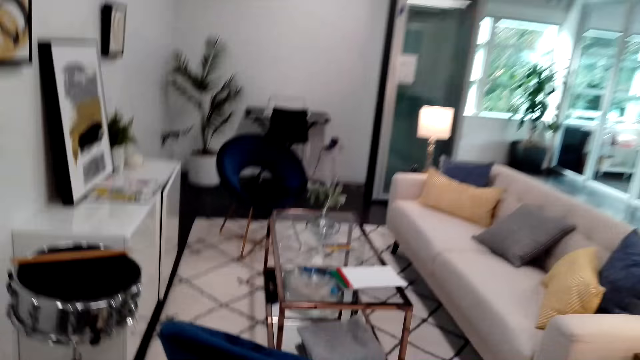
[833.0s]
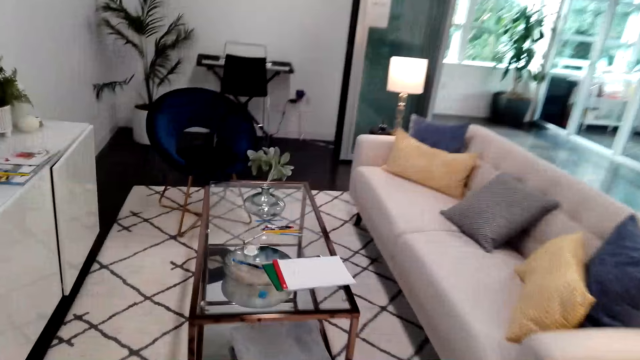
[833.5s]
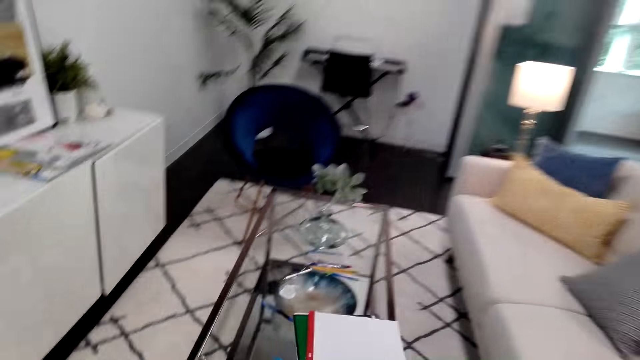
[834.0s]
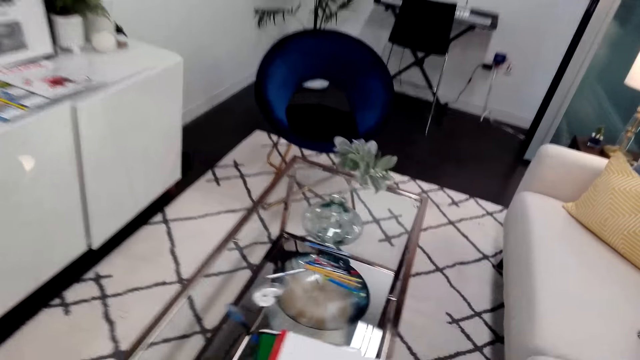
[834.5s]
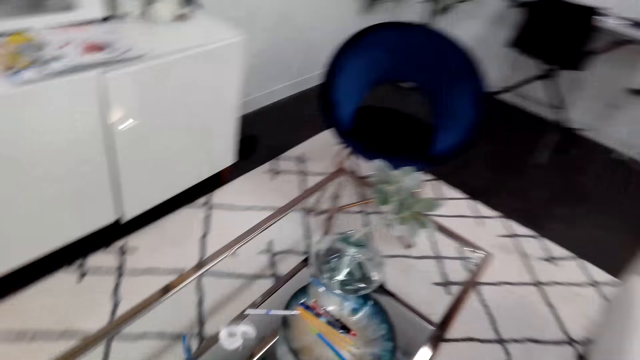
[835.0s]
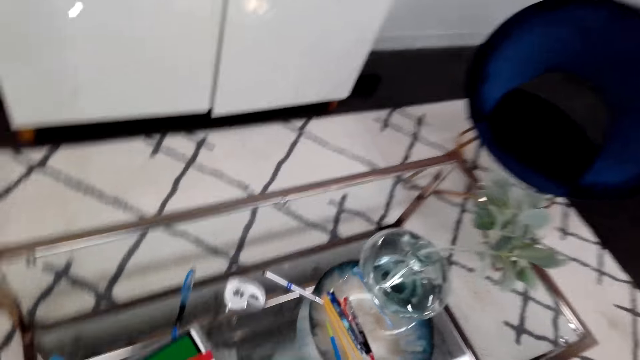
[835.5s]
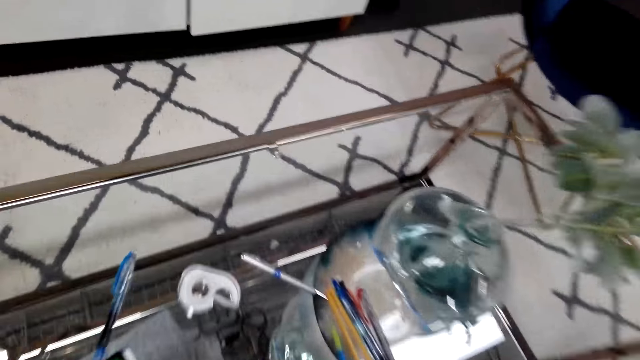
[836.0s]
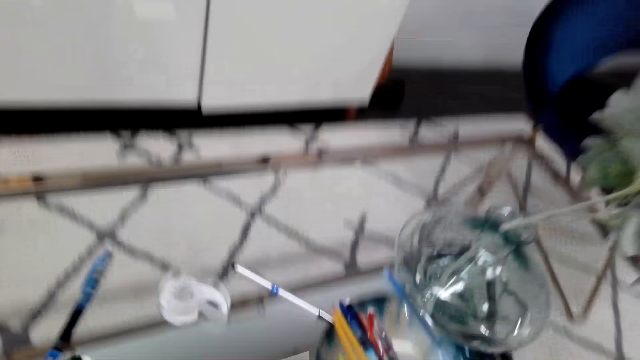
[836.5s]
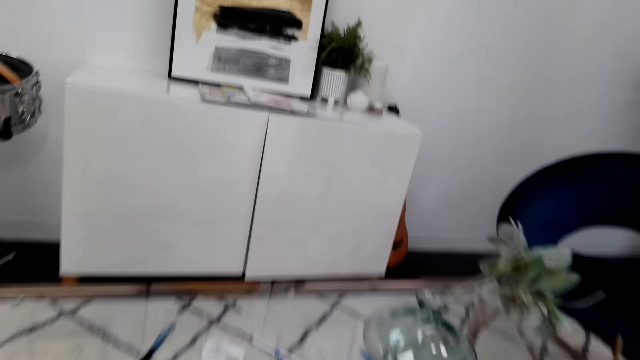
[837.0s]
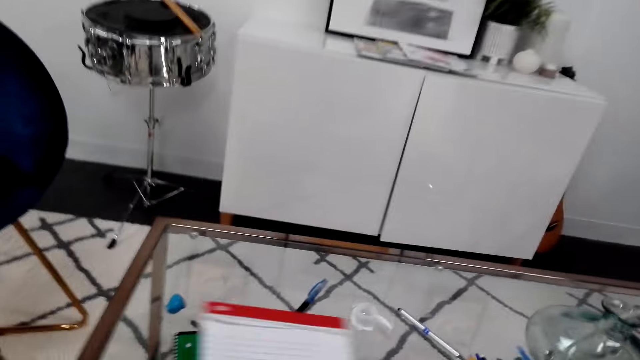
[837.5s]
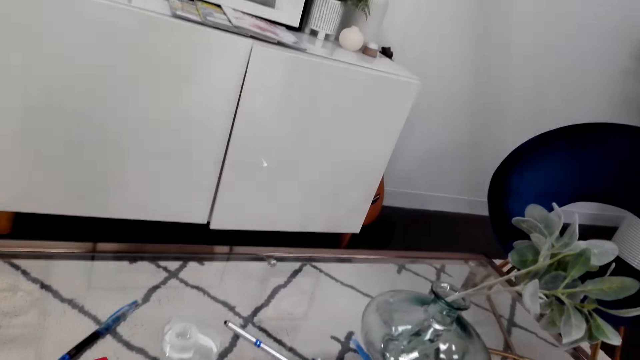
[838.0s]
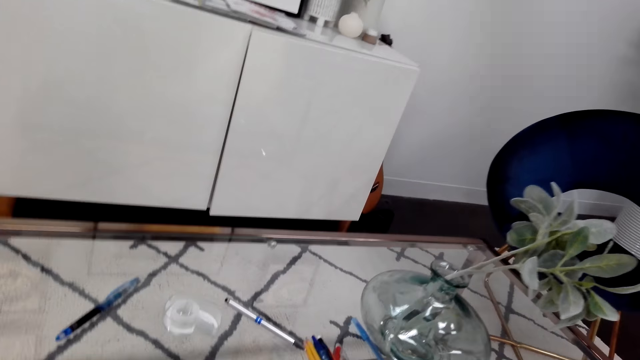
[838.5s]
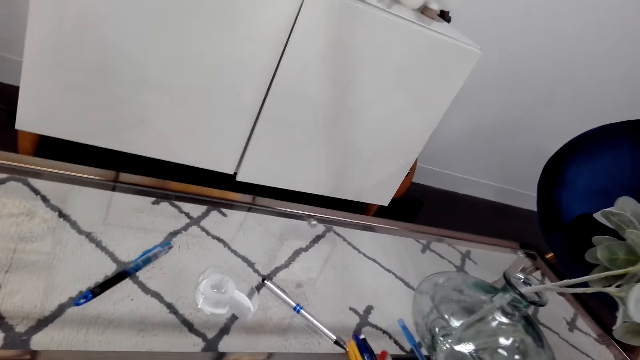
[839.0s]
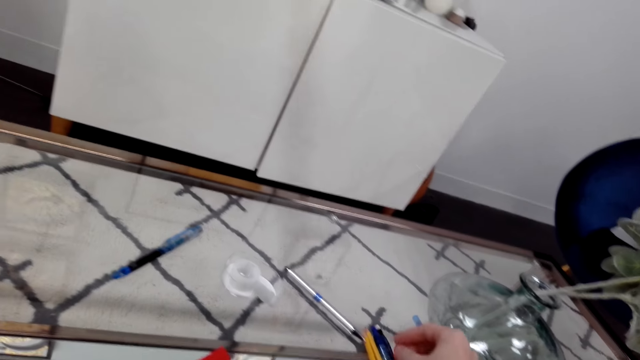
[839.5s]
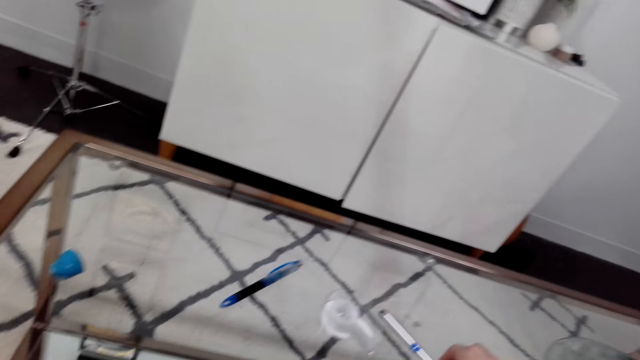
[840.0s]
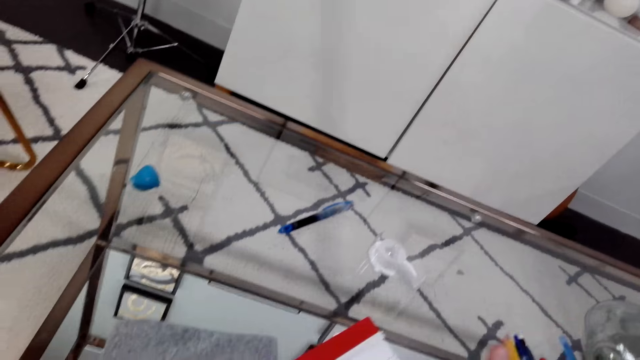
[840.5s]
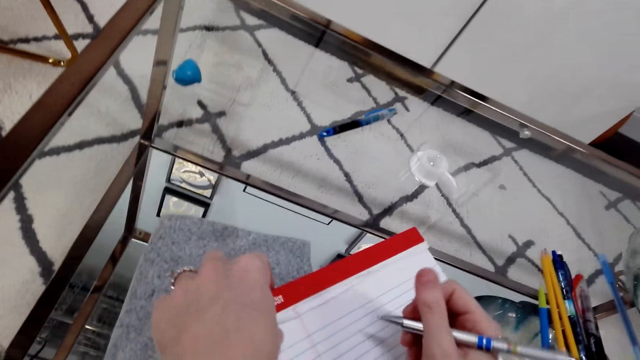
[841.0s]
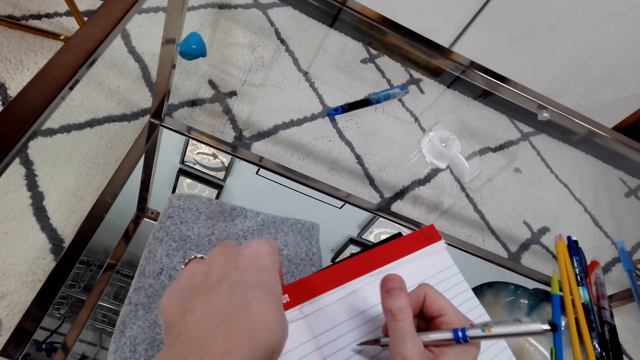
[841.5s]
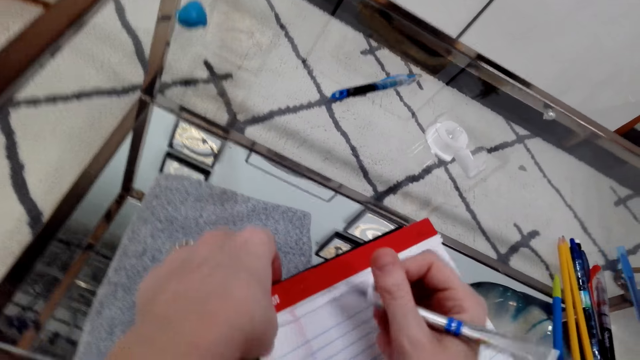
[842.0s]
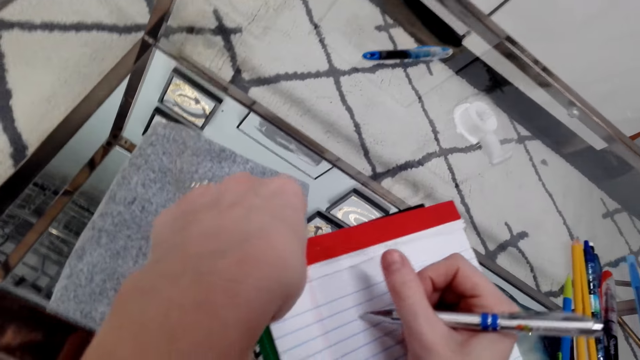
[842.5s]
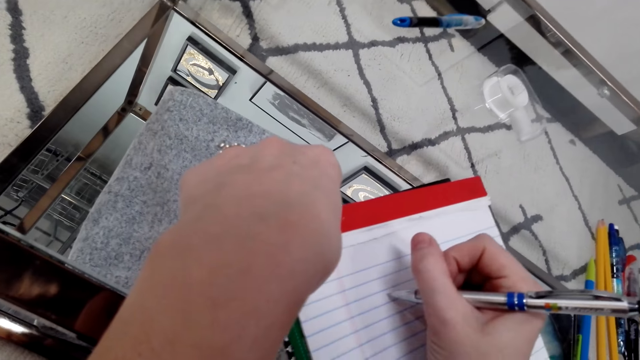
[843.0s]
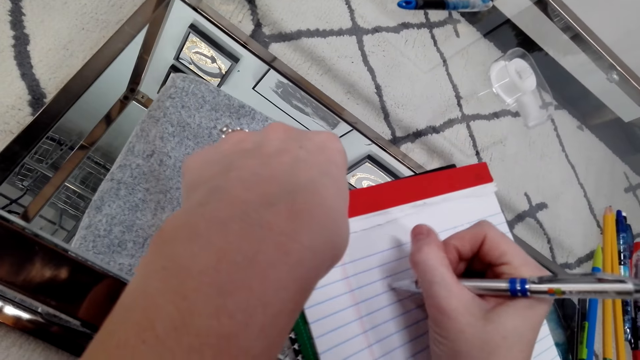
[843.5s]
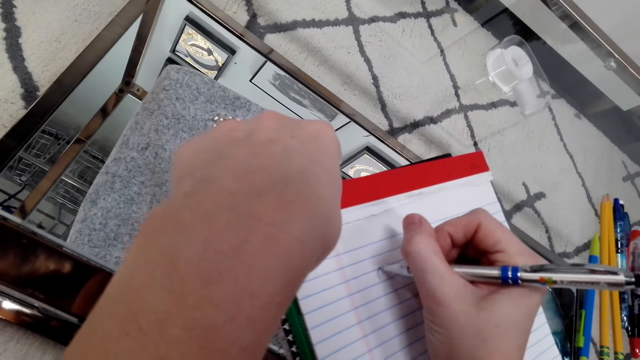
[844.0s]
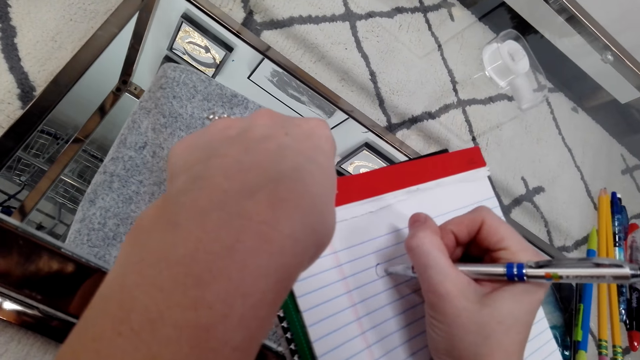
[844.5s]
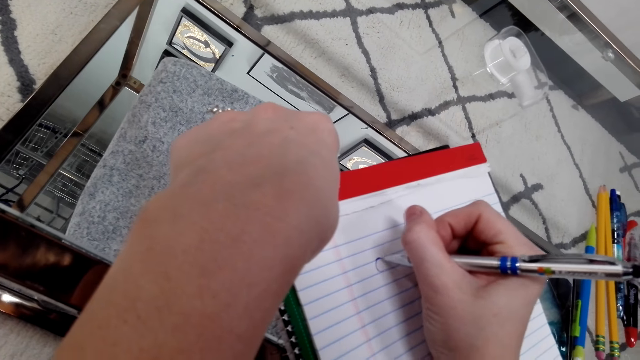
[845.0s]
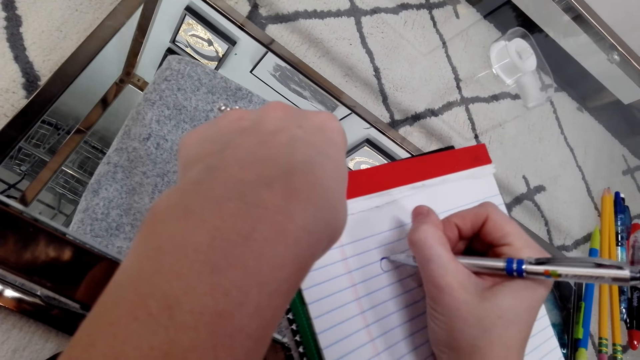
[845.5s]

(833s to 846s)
The camera wearer moves towards the sitting room. They sit on the couch. They move a book on the table. They pick a writing pad on the table. They look around. They pick a pen on the table. They hold the book on the table. They move the pen around. They draw on the book with the pen.

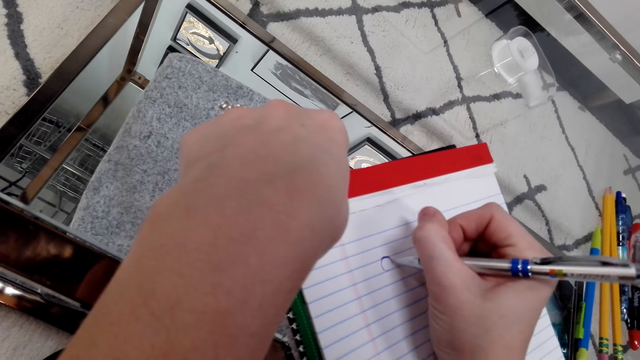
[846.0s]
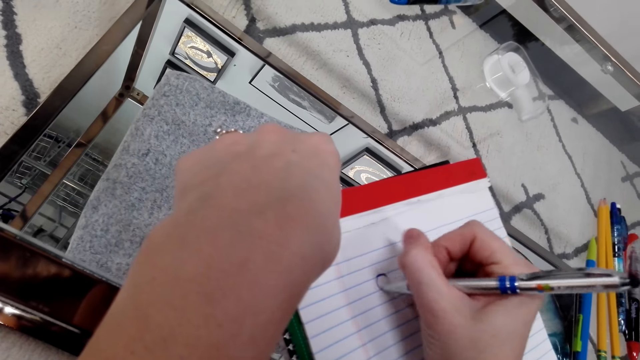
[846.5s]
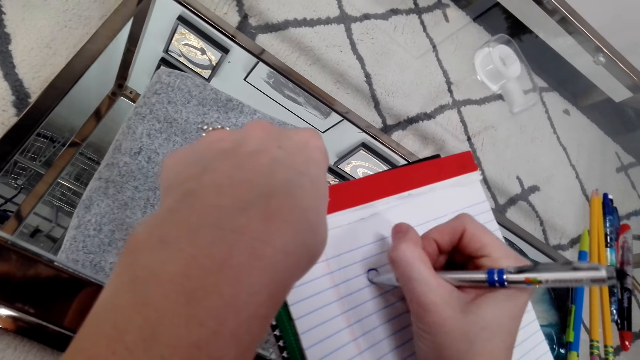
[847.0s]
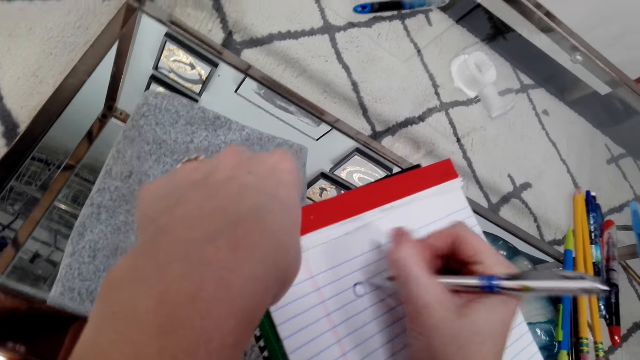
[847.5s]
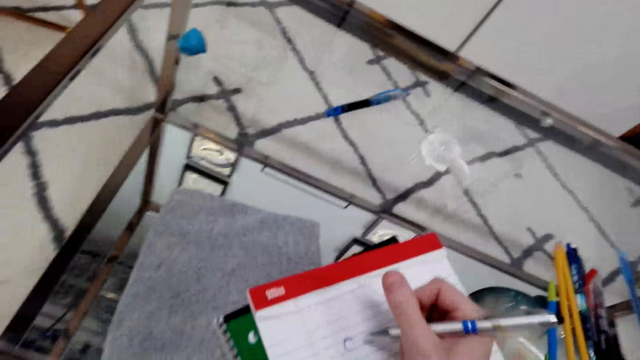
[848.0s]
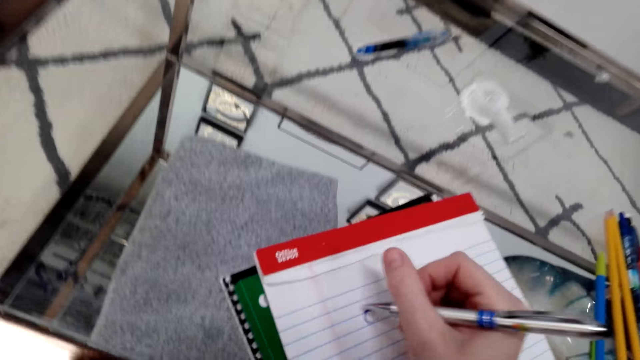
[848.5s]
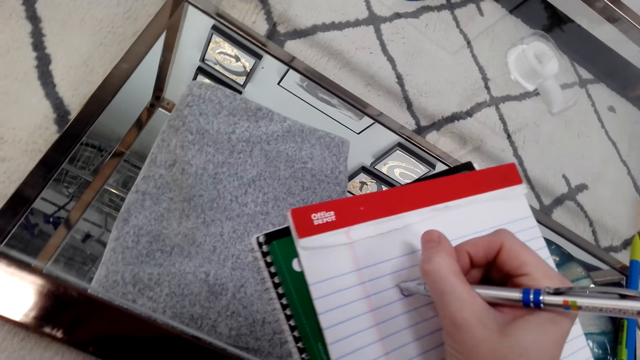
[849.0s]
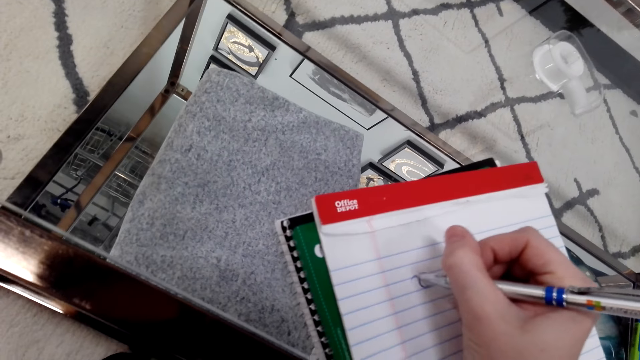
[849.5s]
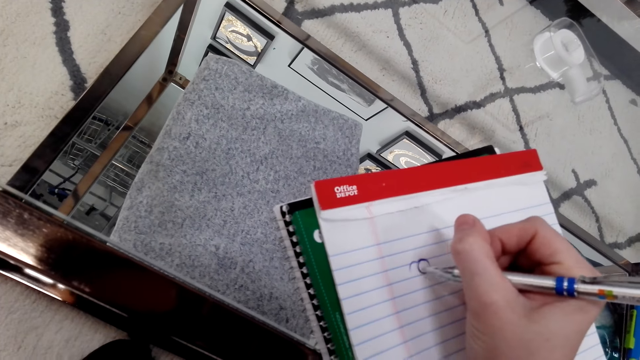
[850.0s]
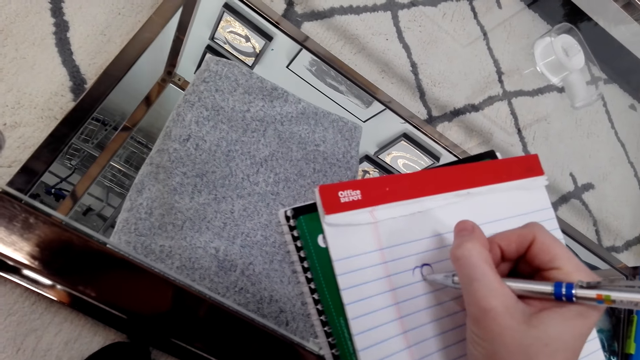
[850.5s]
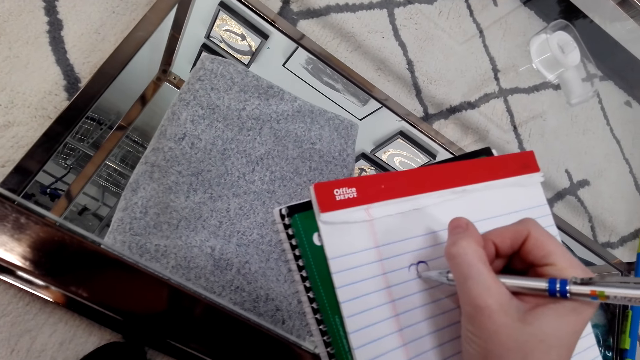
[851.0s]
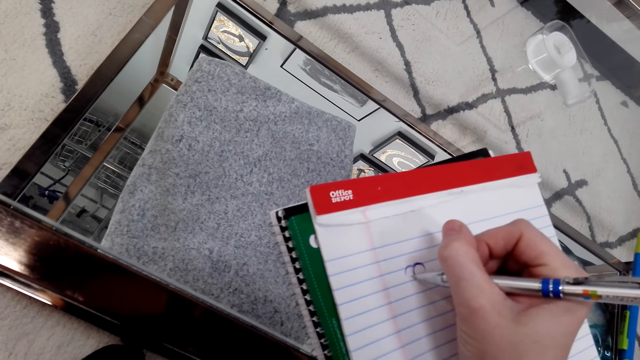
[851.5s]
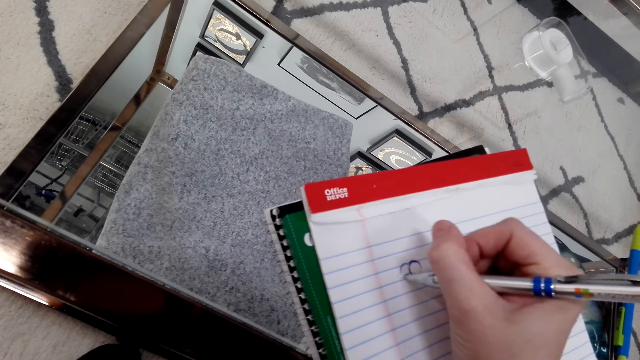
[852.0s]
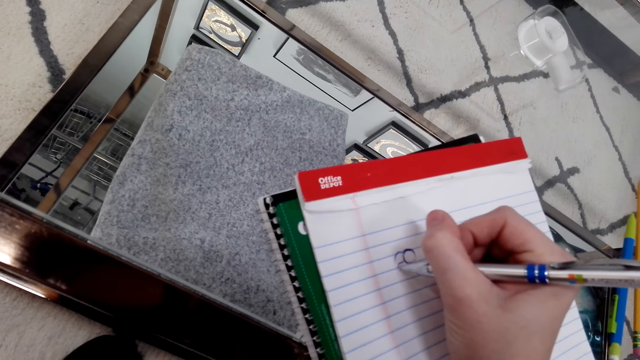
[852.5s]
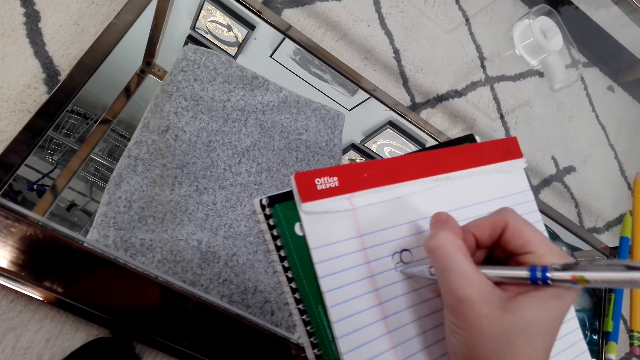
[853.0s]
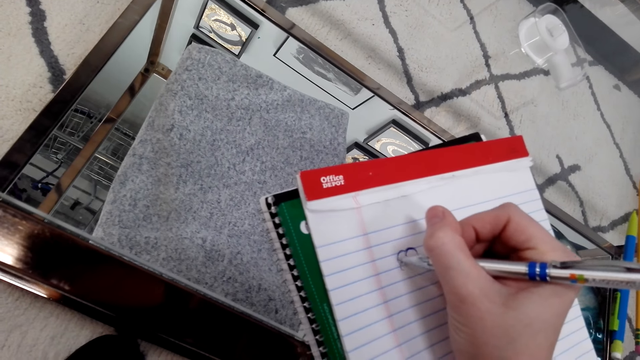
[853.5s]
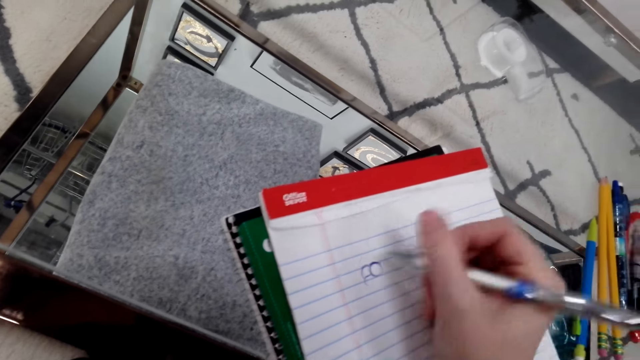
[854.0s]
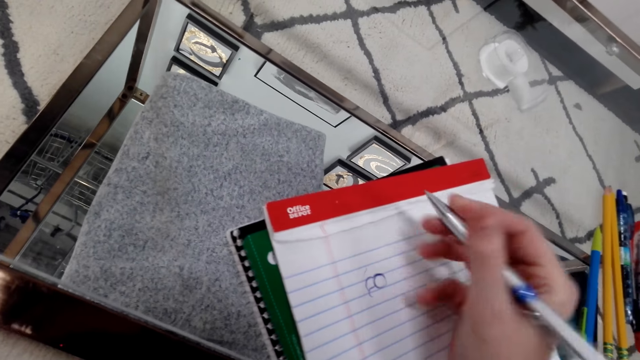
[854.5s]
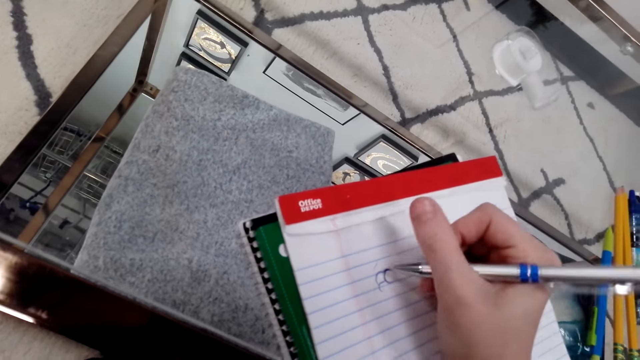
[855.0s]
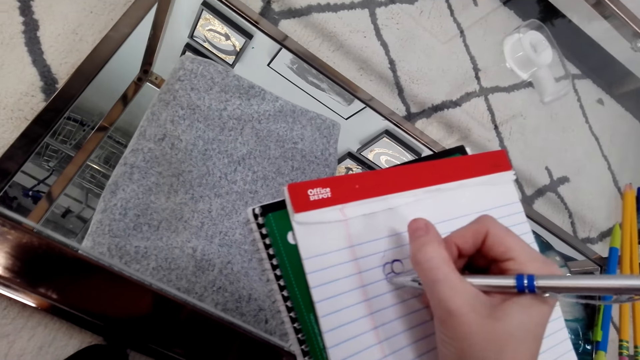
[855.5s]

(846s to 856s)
The camera wearer moves the pen around. They draw on a book with the pen. They move the pen around.
